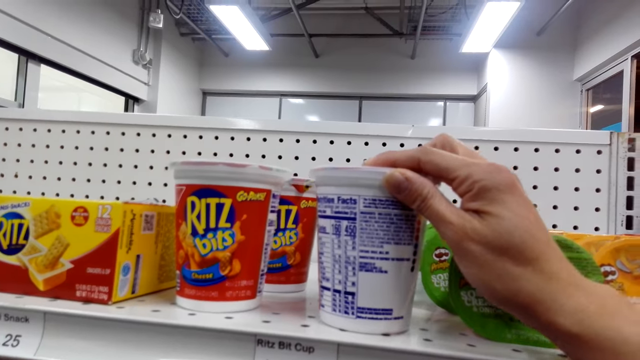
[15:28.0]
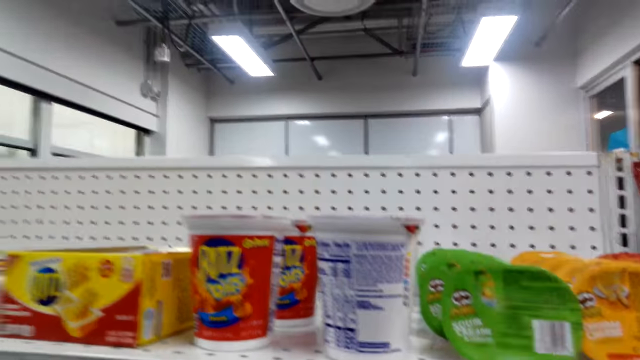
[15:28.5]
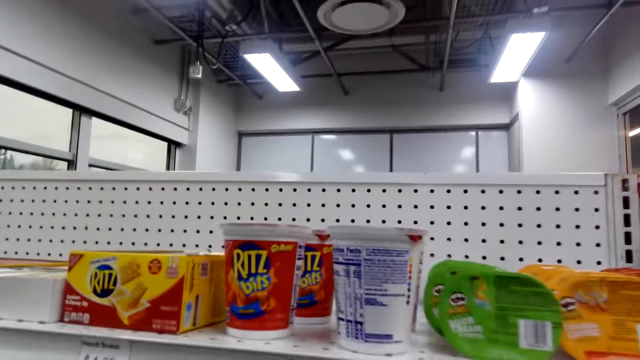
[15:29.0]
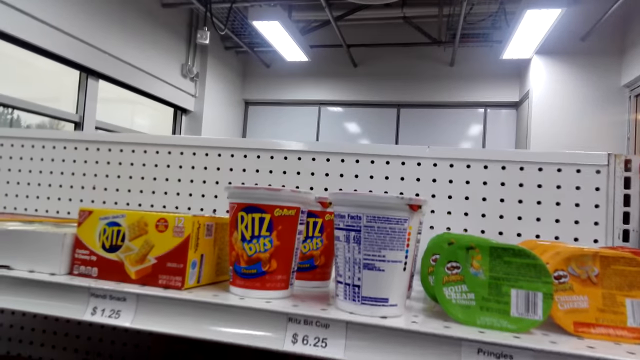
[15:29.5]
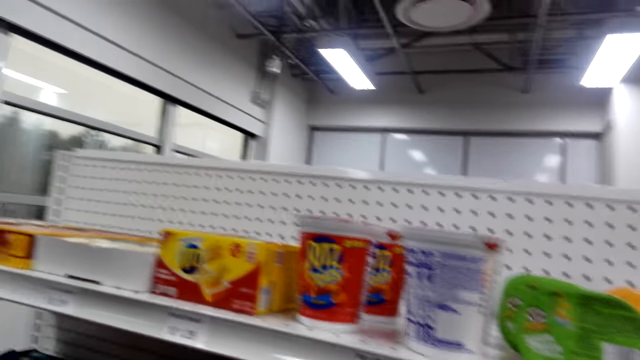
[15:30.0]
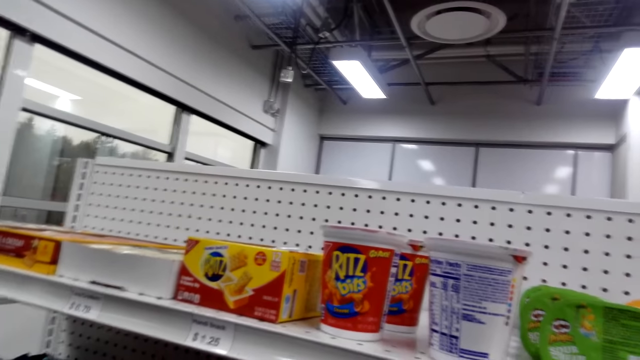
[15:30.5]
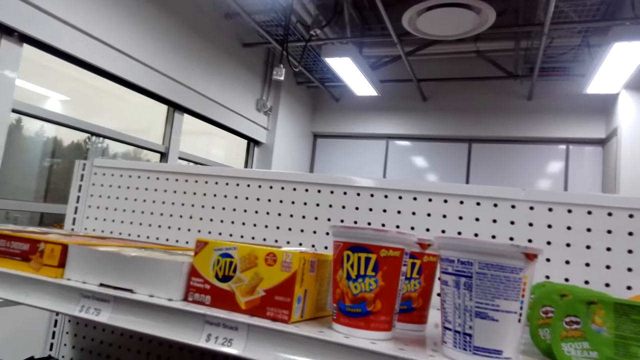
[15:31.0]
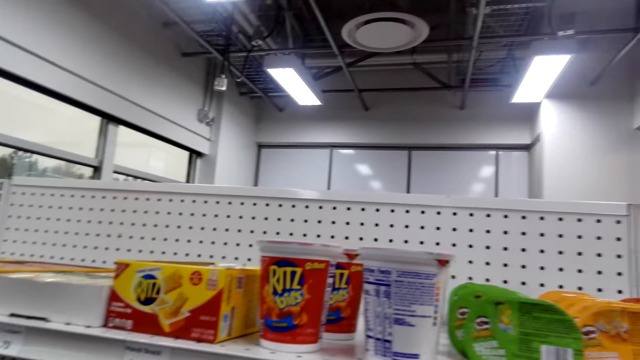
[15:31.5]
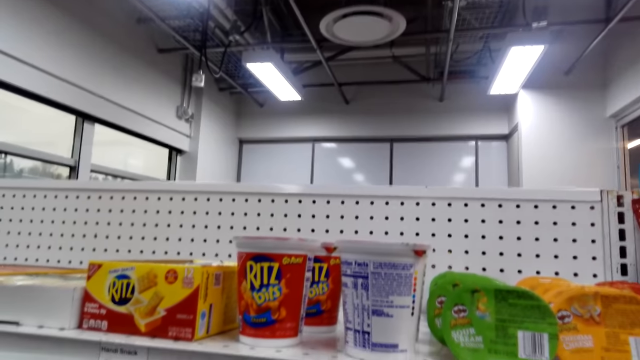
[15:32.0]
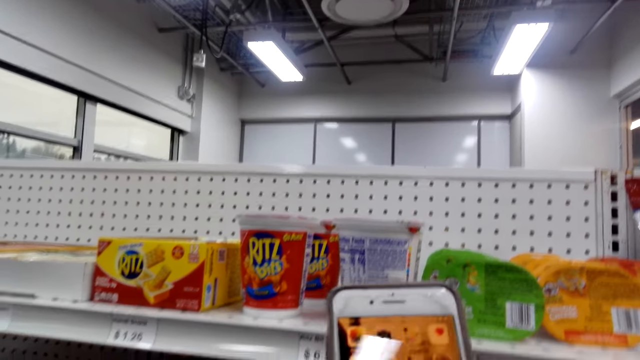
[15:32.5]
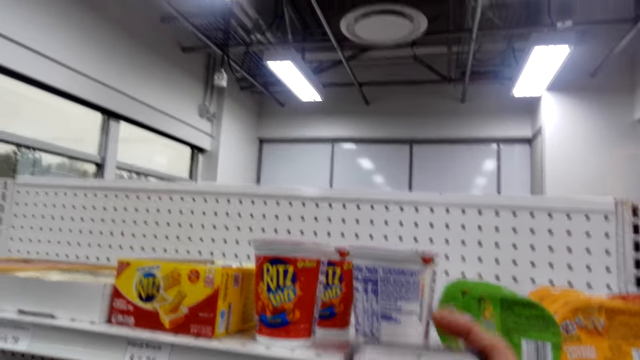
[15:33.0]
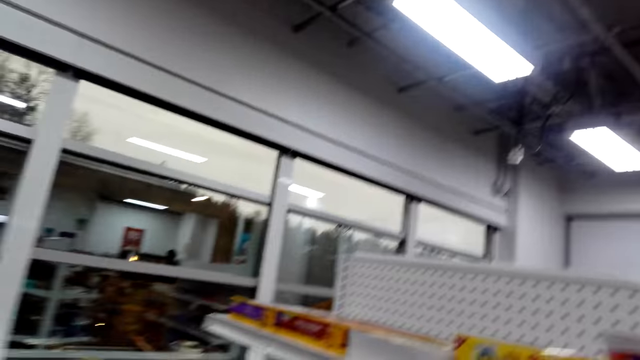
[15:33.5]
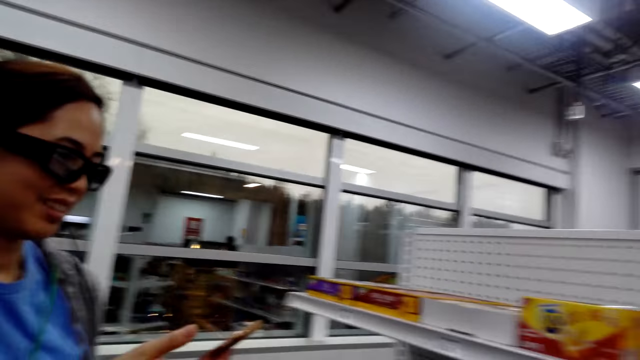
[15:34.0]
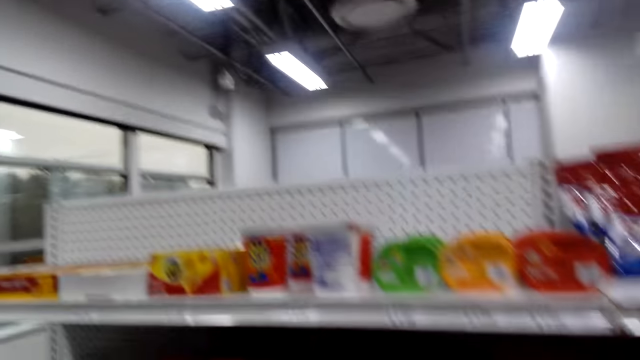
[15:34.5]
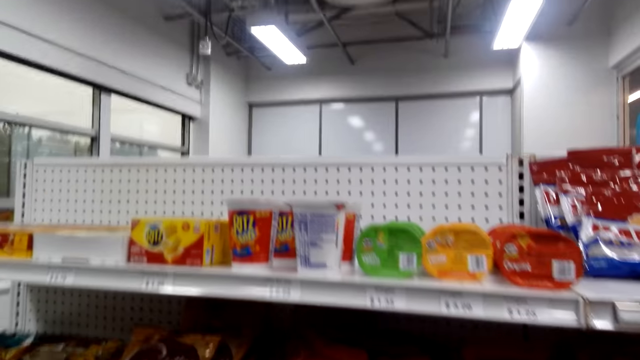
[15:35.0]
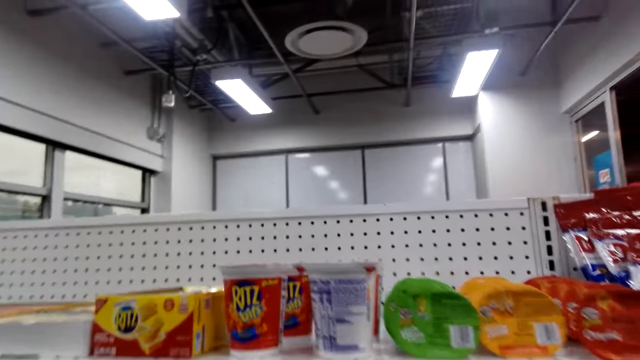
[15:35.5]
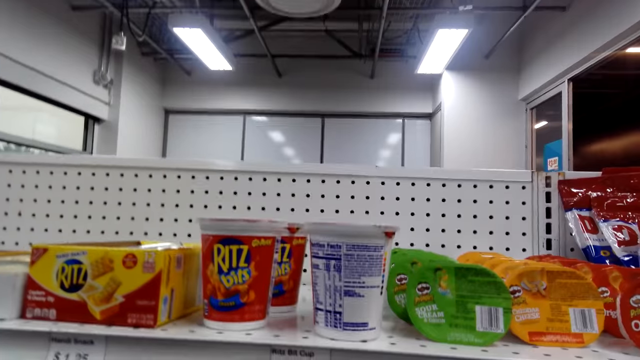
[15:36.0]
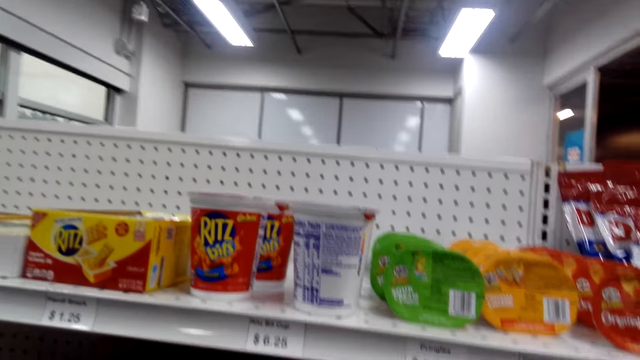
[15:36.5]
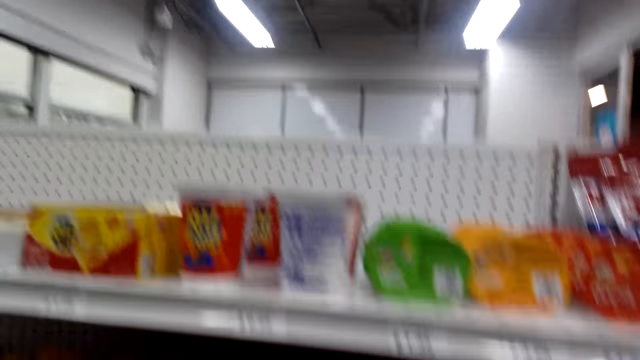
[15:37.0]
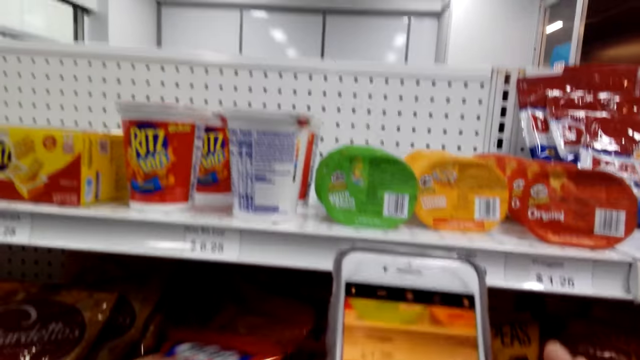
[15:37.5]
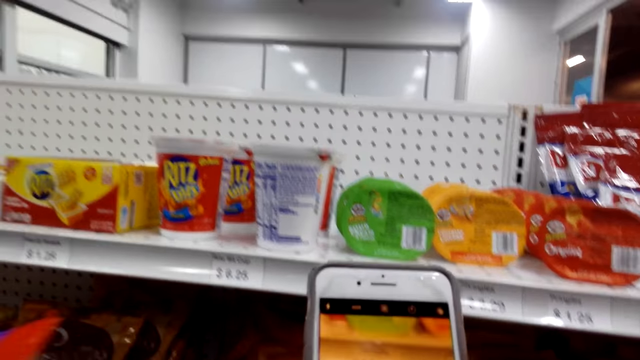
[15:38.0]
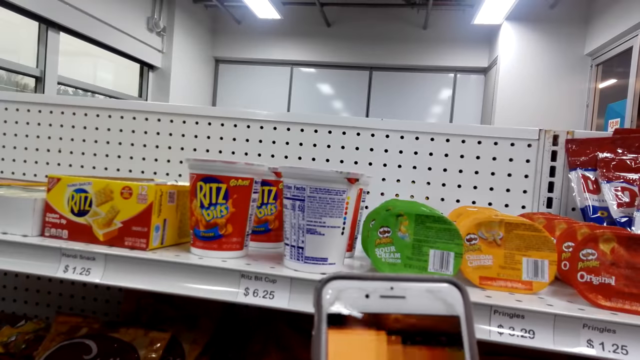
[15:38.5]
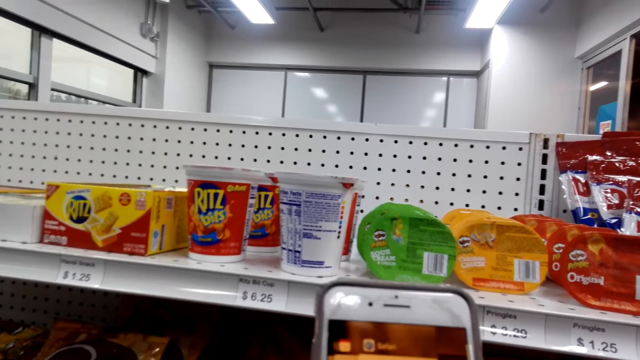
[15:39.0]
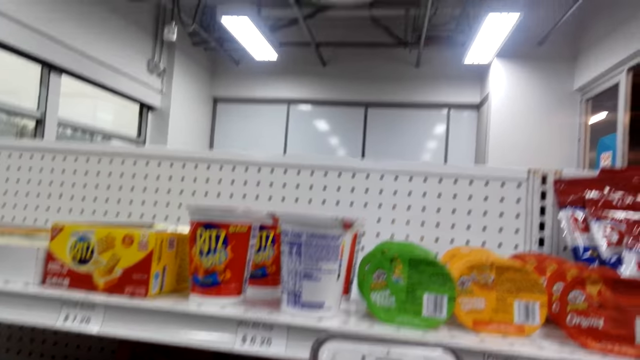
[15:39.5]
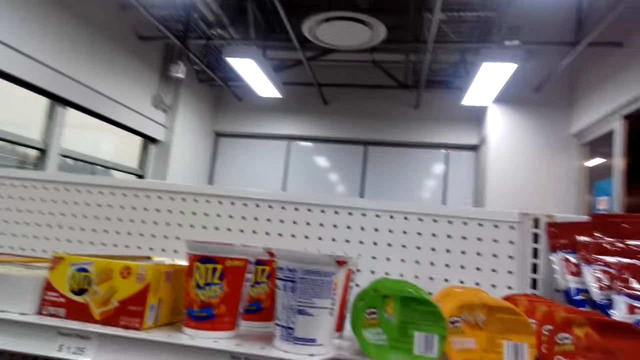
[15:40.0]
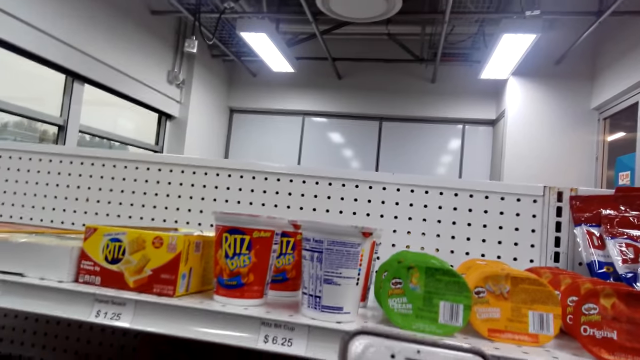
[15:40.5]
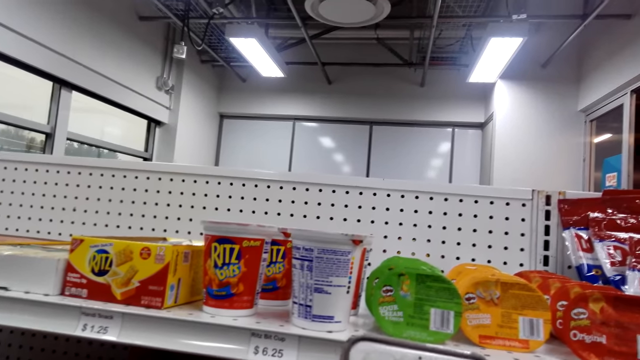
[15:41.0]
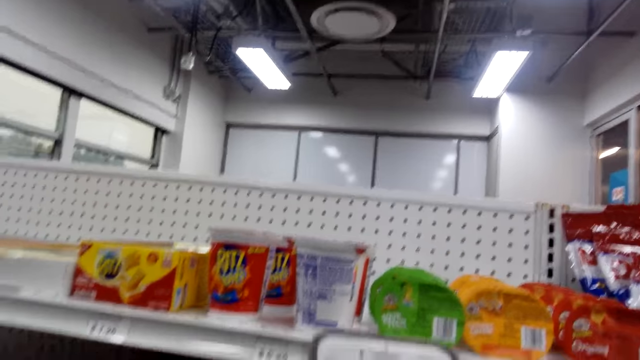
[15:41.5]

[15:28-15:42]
The camera wearer looks at the sandwich cracker. She converses with a woman. She converses with the woman again. She holds up a cellphone. She takes a photo of the sandwich cracker. She looks through the snack shelf and converses with the woman. She converses with the woman again. She scrolls her phone.

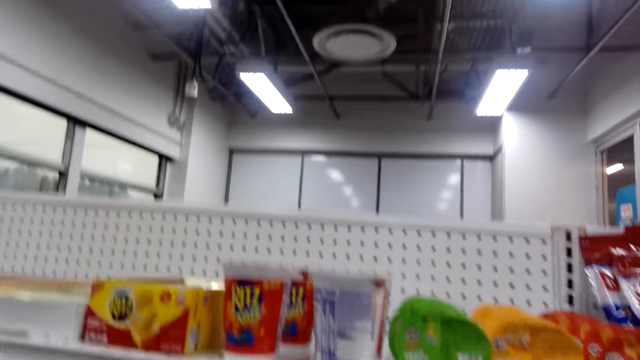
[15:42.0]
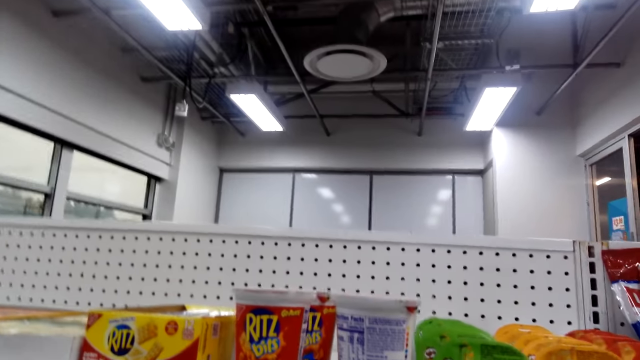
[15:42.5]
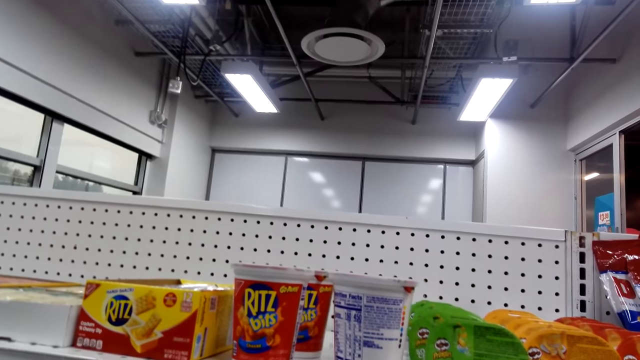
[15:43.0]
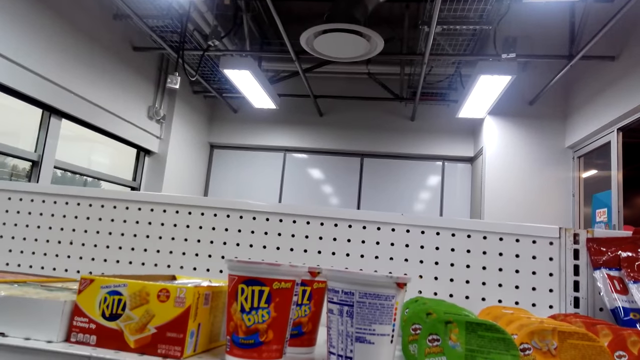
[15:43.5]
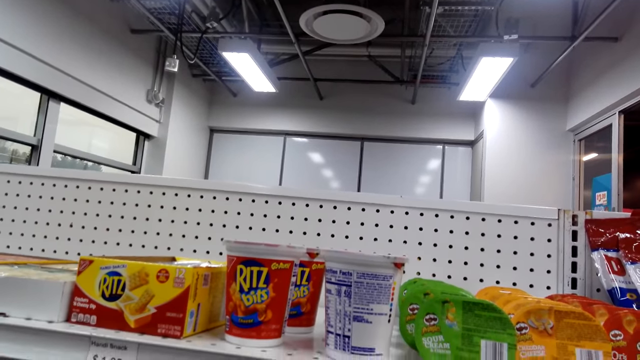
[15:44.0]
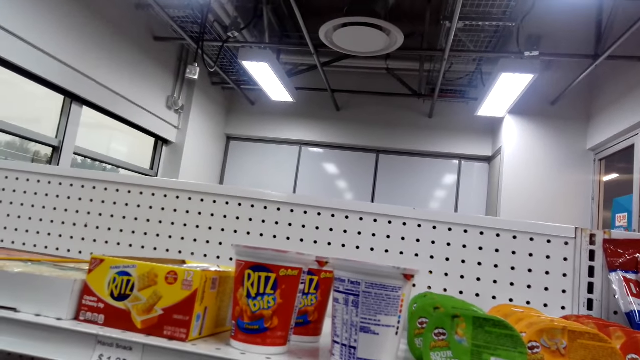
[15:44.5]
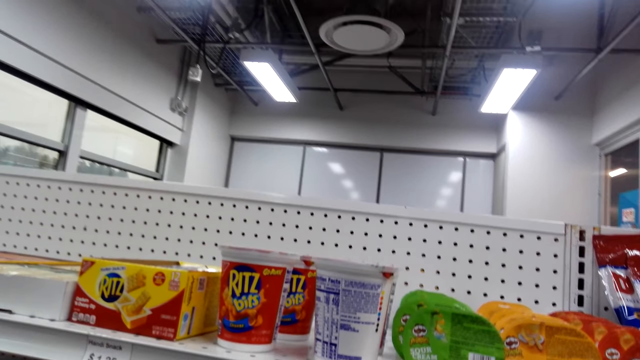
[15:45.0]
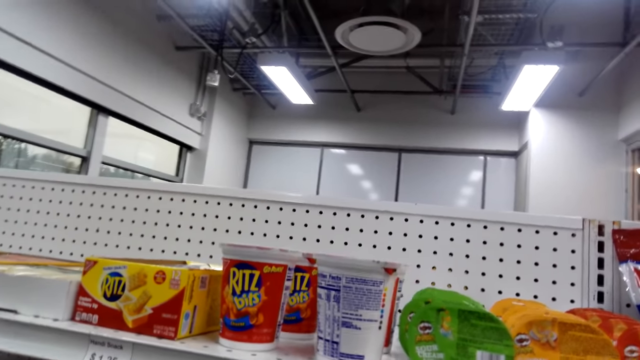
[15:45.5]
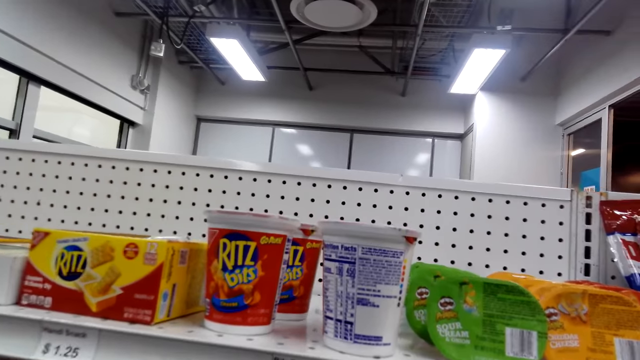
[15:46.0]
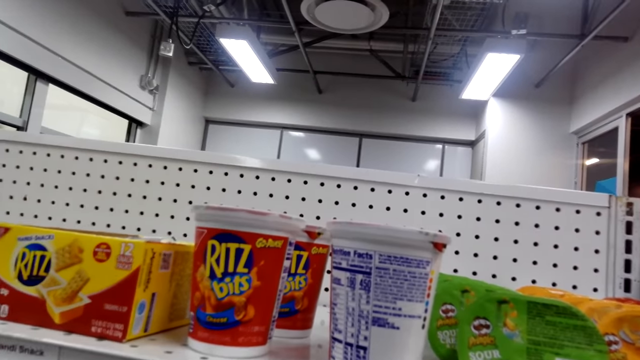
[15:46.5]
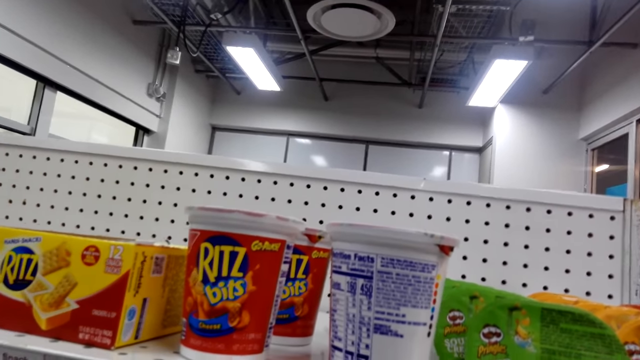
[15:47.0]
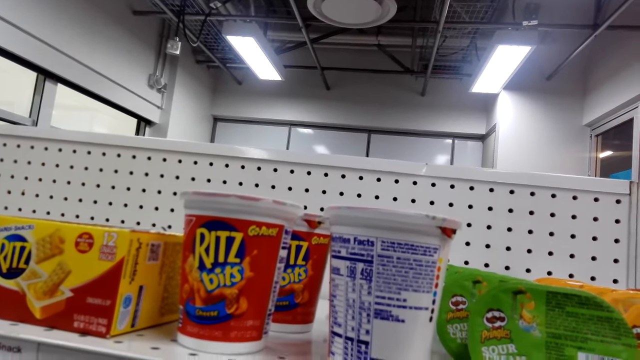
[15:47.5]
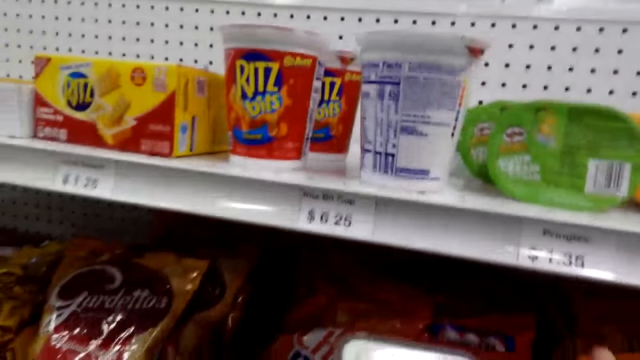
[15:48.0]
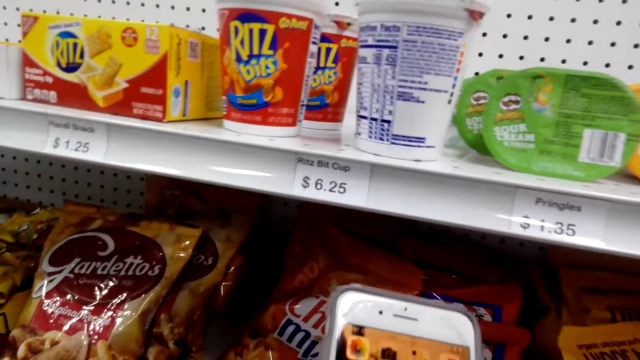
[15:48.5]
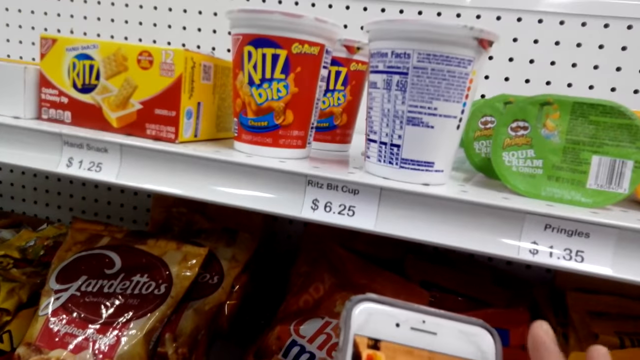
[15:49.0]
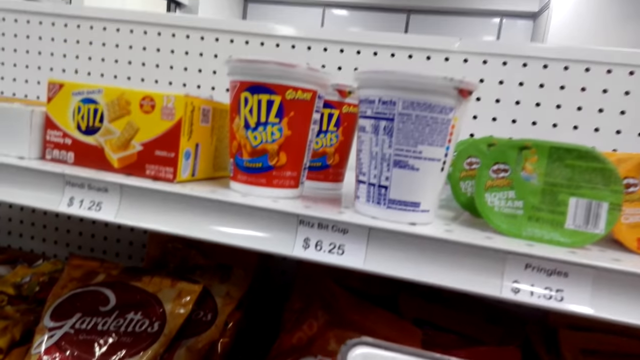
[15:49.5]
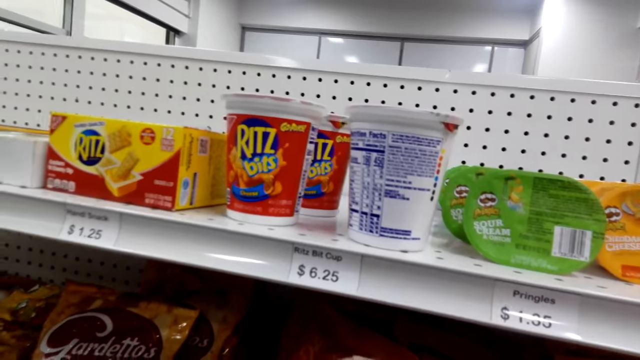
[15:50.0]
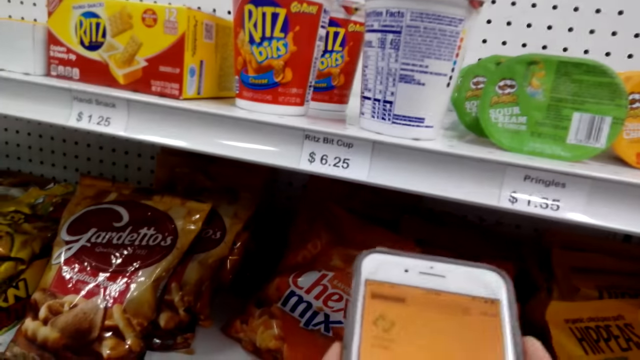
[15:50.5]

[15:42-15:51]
The camera wearer converses with a woman and looks through the snack shelf. They look through the snack shelf again, converse with the woman, and scroll a cellphone.
